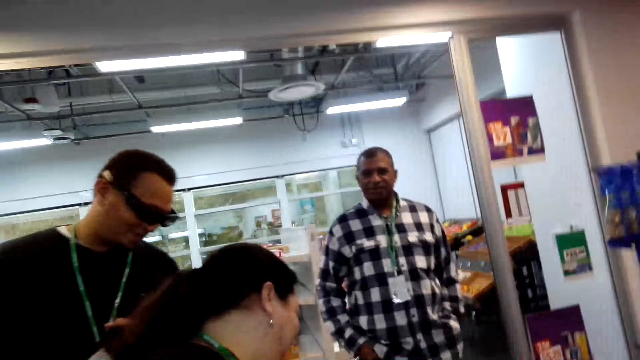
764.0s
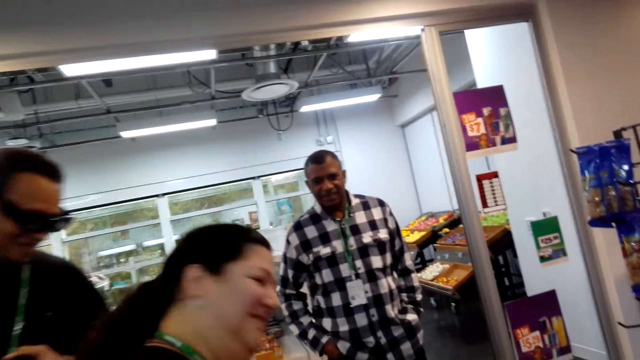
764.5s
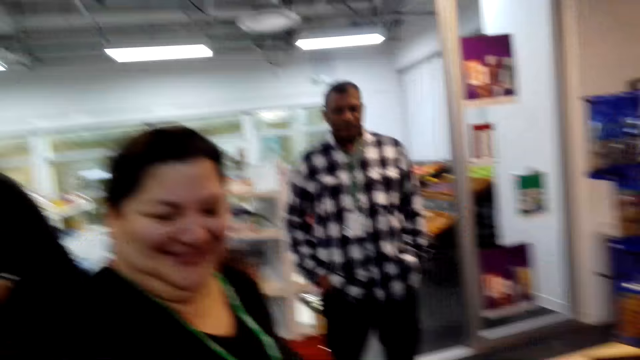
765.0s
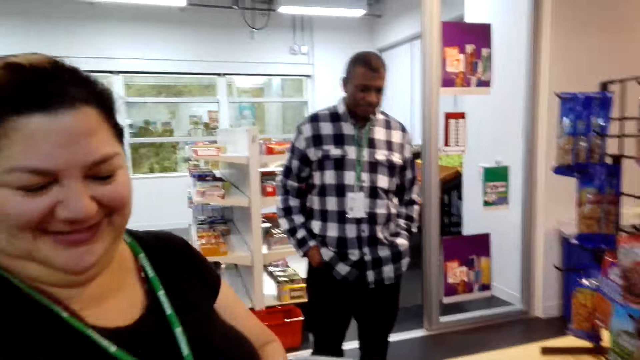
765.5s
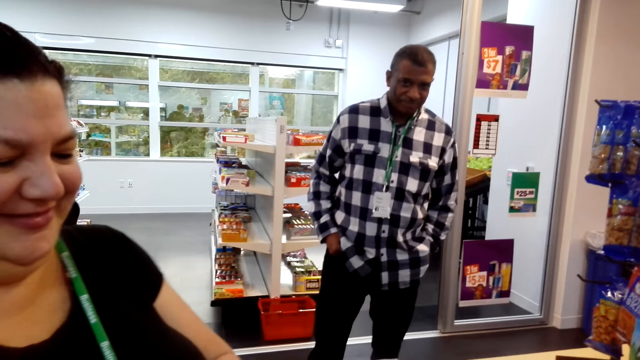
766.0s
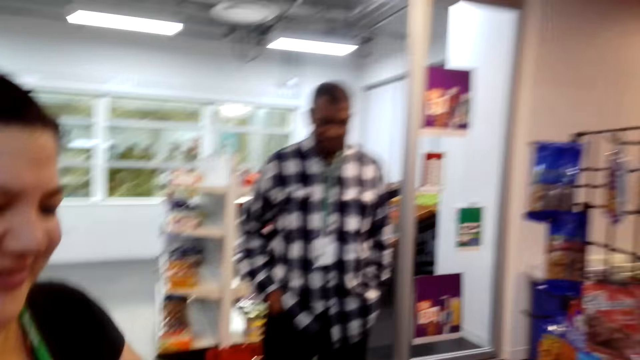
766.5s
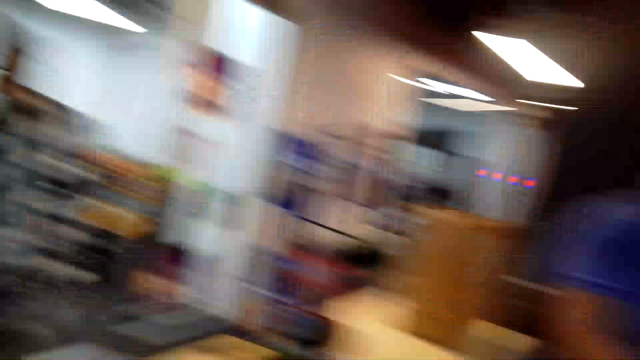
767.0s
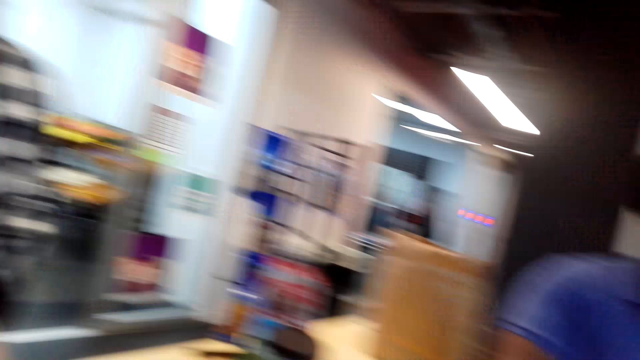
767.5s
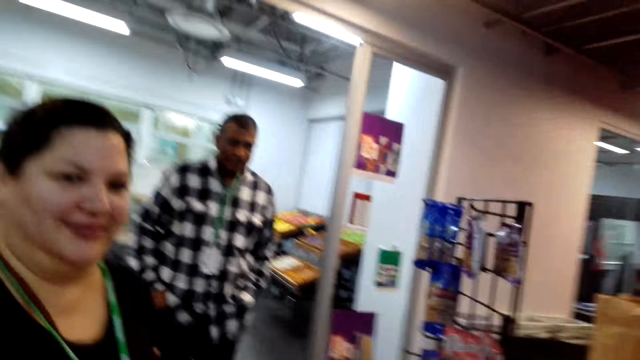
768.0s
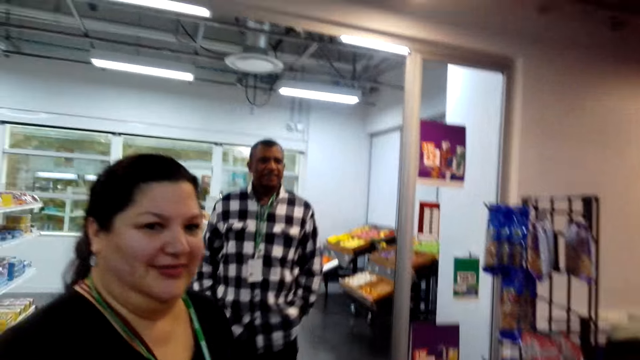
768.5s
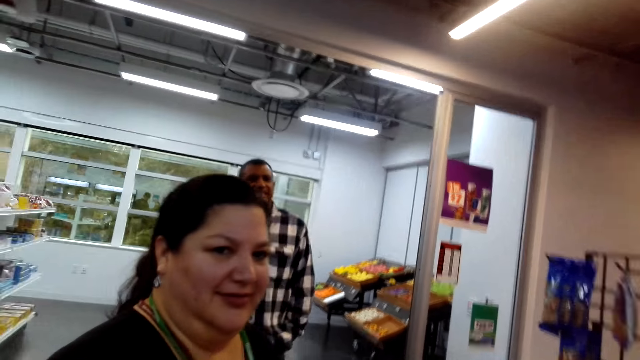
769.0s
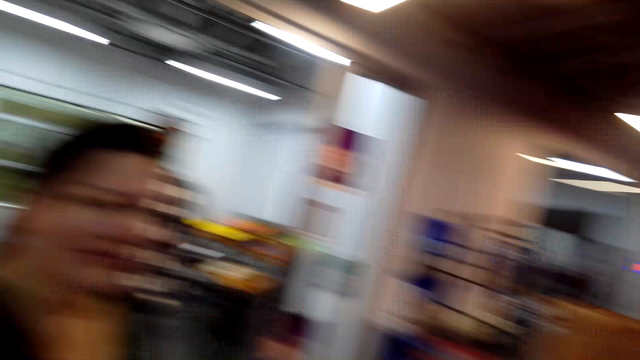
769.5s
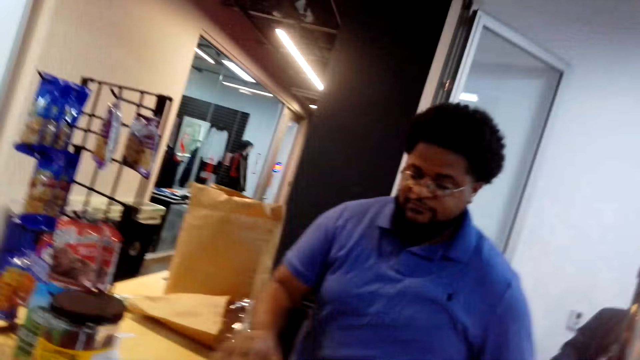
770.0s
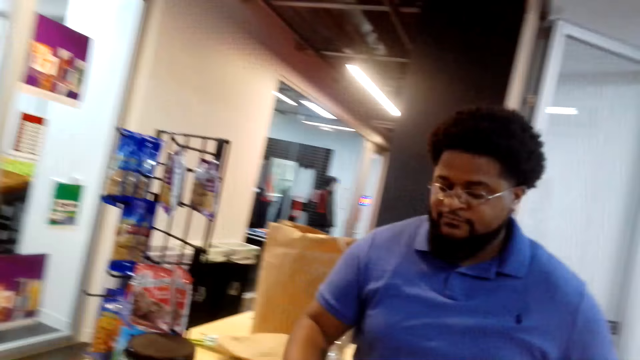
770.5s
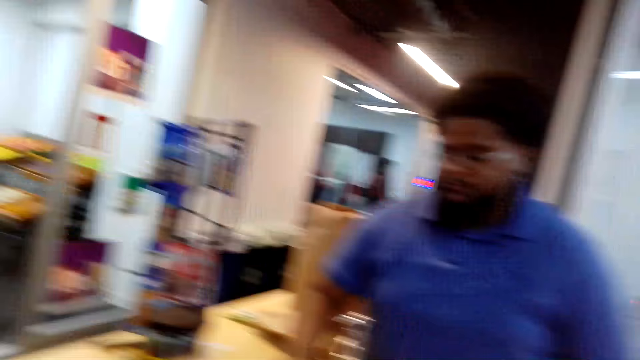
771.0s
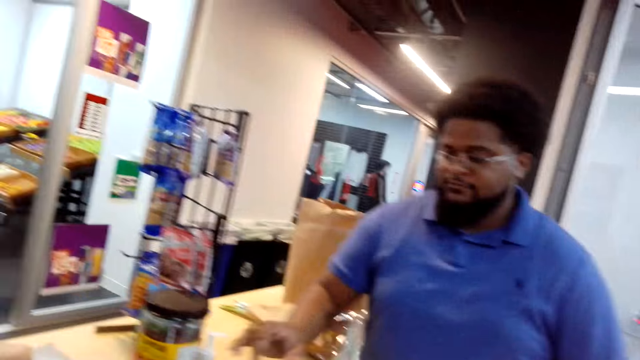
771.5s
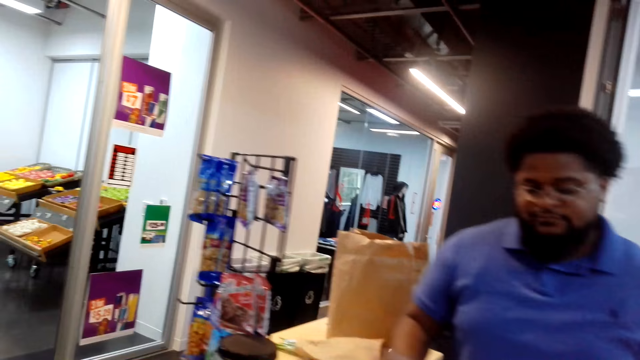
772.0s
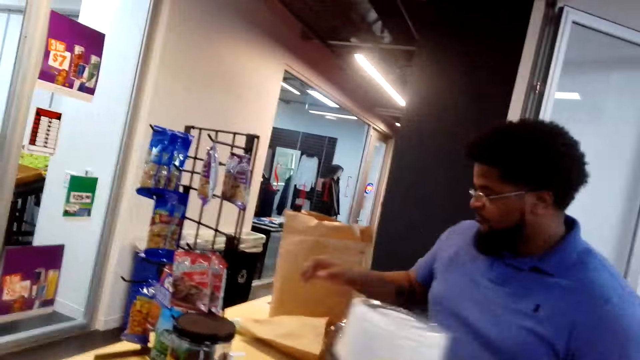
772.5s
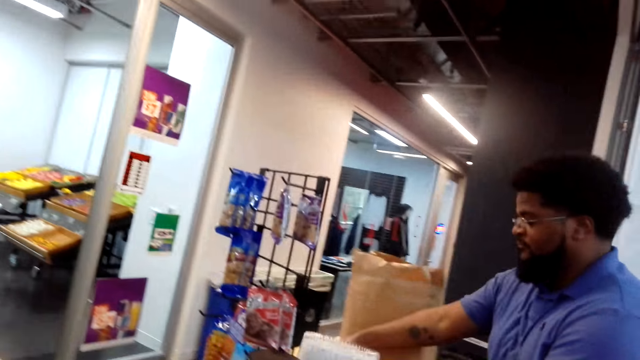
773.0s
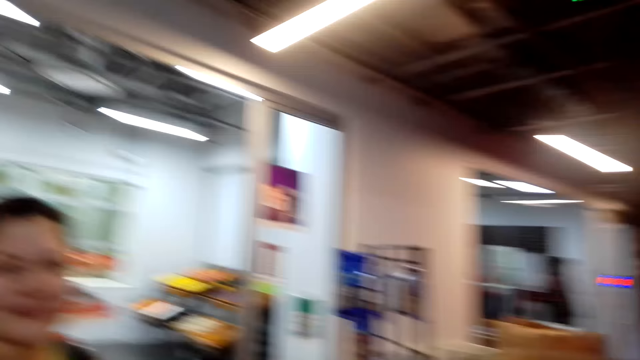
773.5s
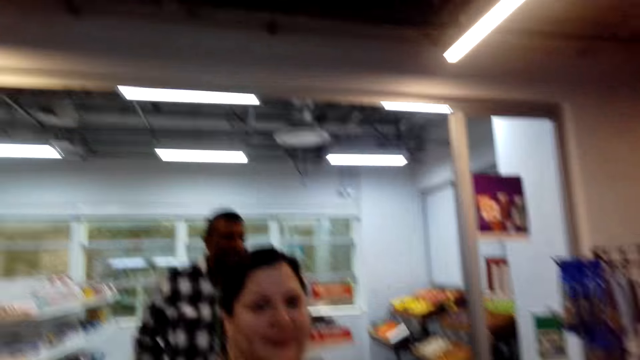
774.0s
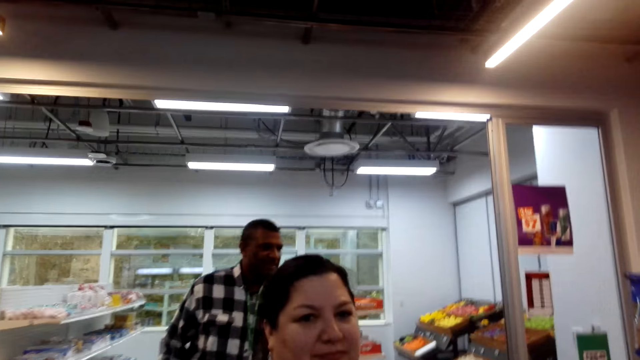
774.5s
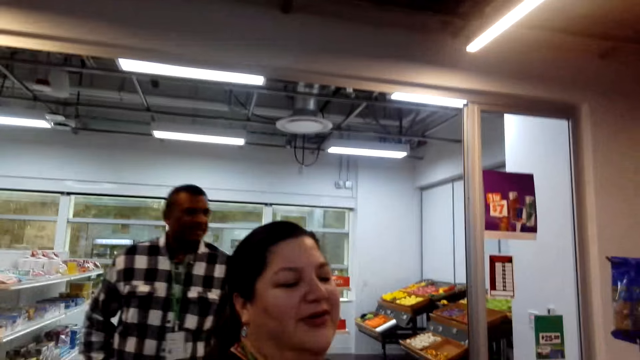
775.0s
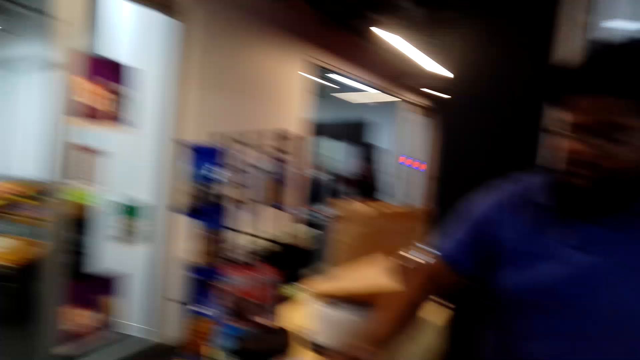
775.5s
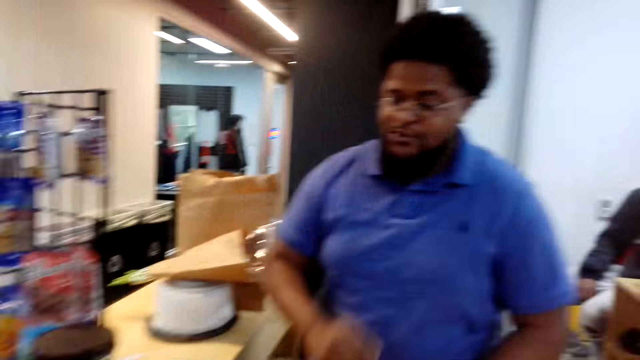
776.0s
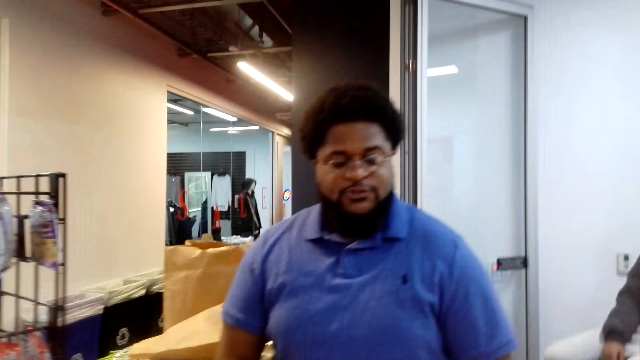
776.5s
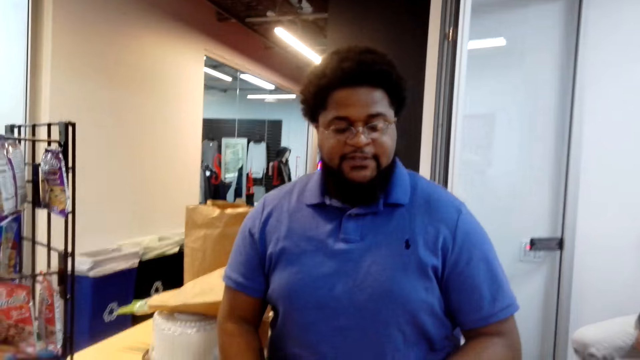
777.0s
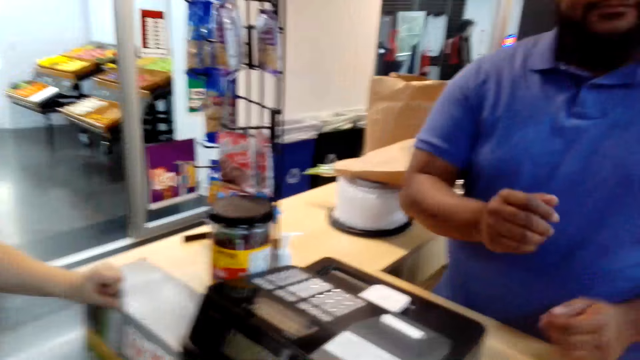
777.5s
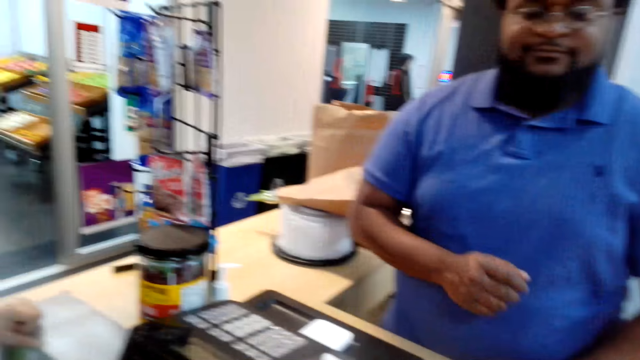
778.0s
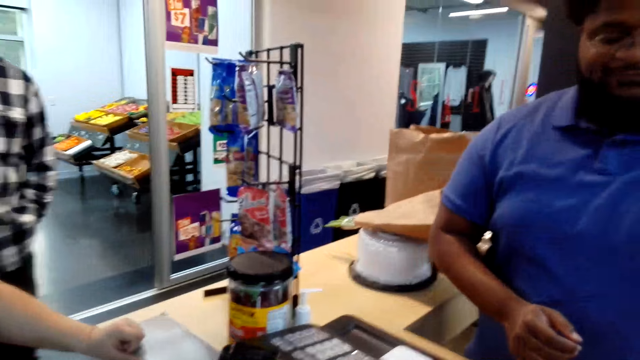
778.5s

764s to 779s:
A man gives money to the camera wearer. The camera wearer looks around. They converse with a woman. They converse with another man. The first man puts the cake on the table. The camera wearer converses with the woman. They converse with the other man.

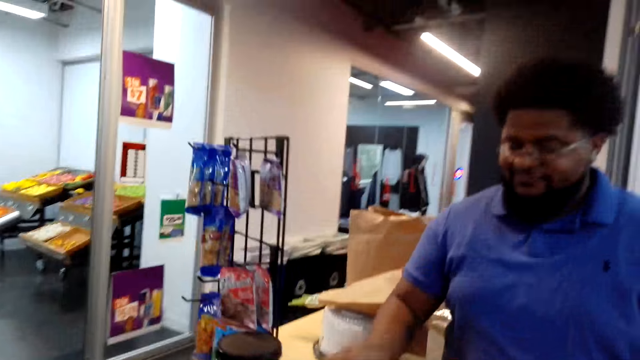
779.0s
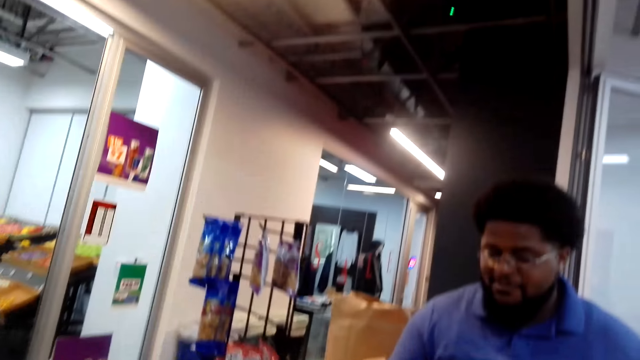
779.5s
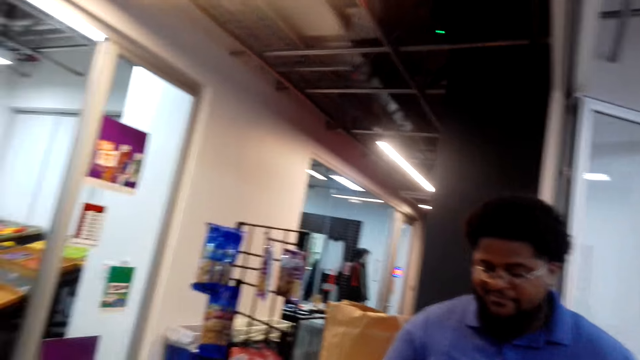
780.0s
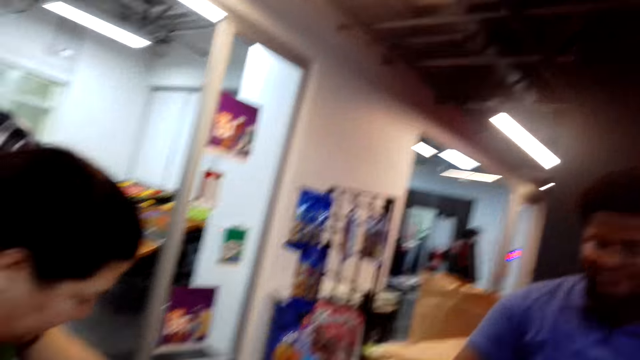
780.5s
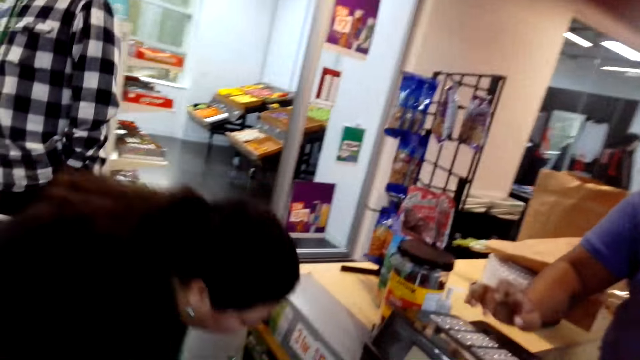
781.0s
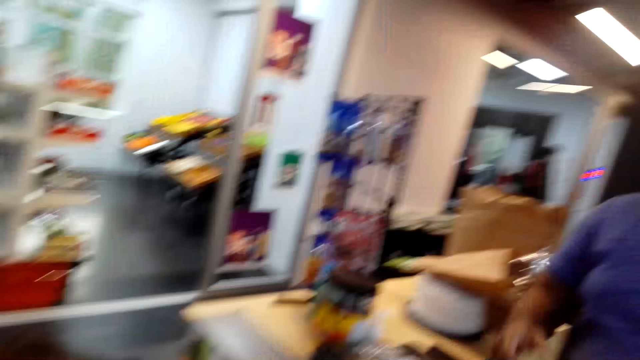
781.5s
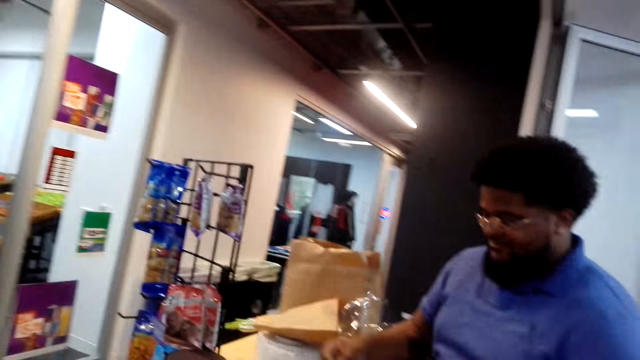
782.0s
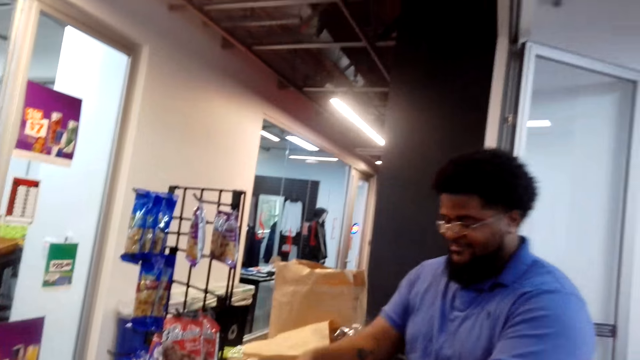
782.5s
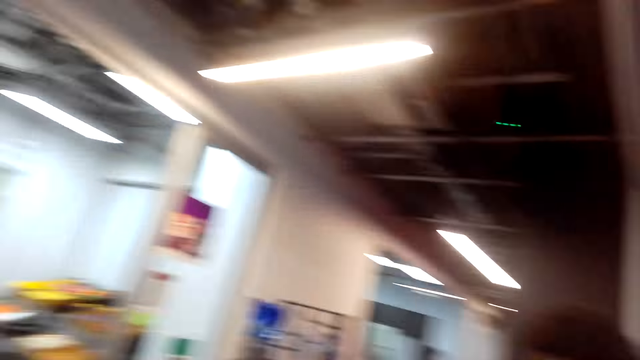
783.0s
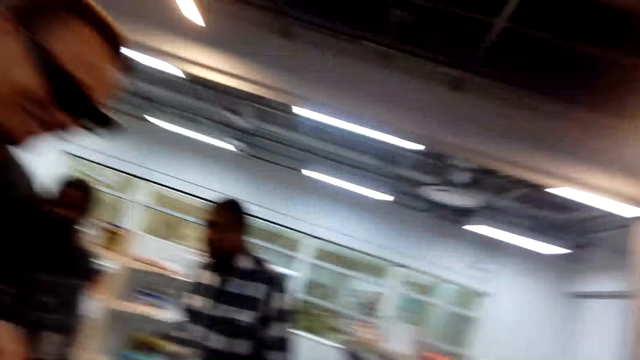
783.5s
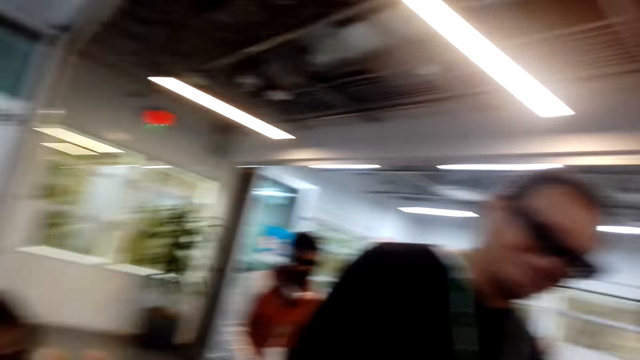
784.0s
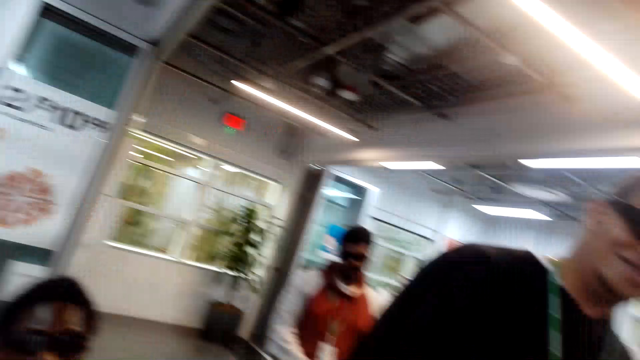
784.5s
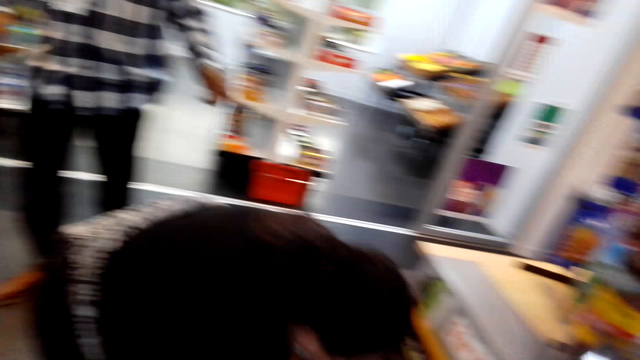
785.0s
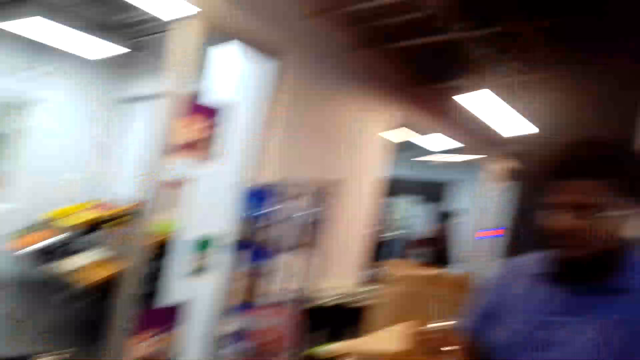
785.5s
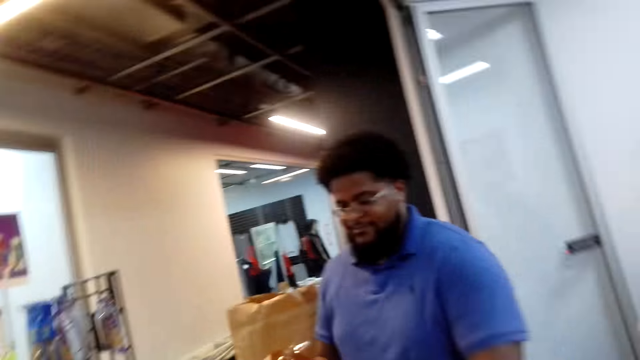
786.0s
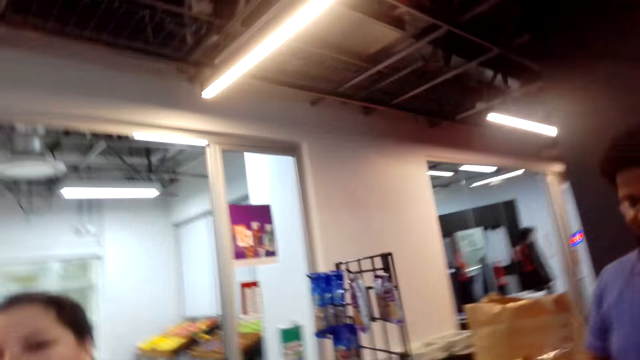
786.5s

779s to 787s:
A man operates the computer. The camera wearer looks around.
